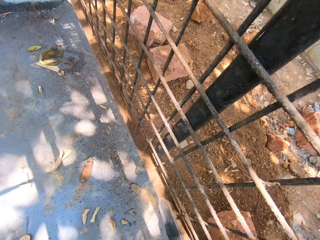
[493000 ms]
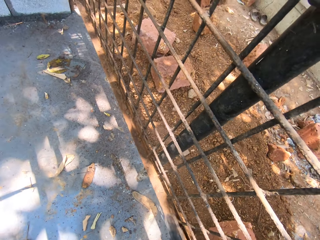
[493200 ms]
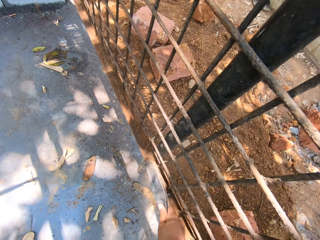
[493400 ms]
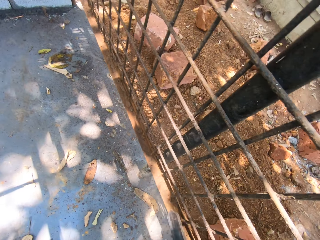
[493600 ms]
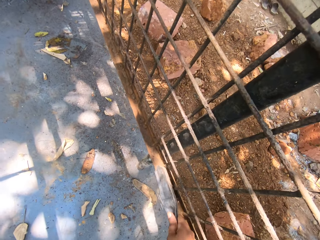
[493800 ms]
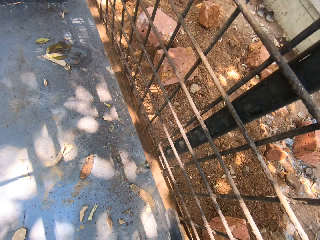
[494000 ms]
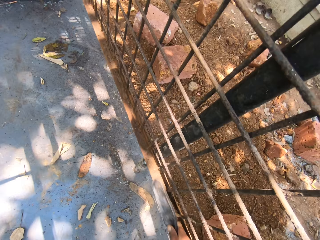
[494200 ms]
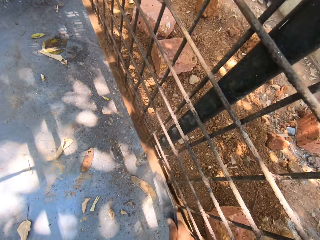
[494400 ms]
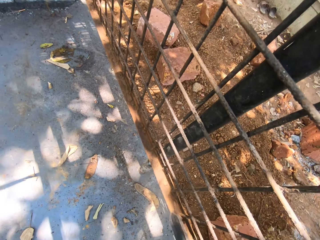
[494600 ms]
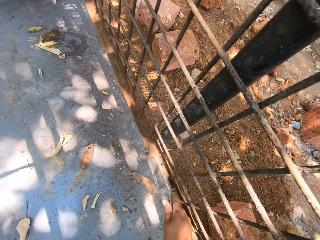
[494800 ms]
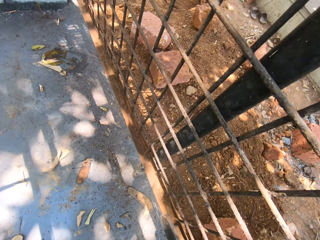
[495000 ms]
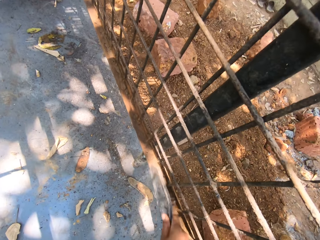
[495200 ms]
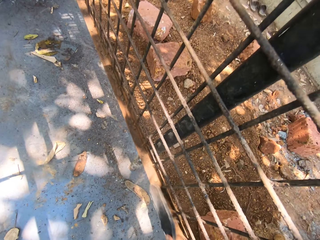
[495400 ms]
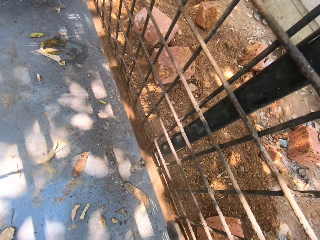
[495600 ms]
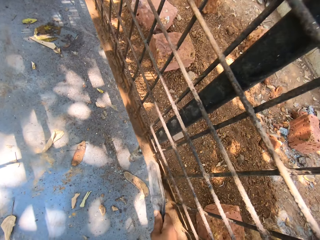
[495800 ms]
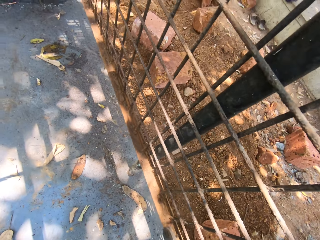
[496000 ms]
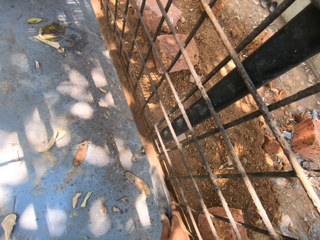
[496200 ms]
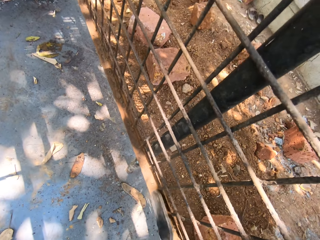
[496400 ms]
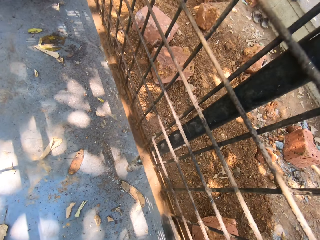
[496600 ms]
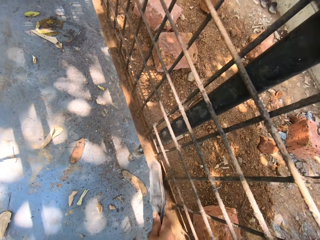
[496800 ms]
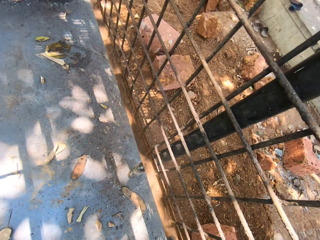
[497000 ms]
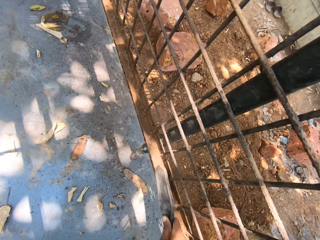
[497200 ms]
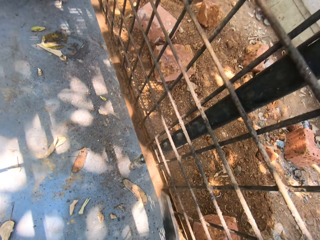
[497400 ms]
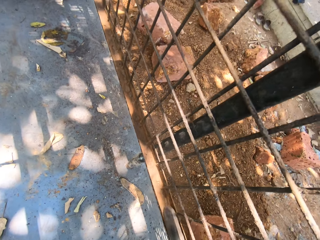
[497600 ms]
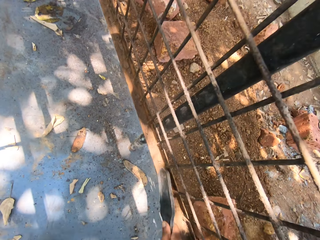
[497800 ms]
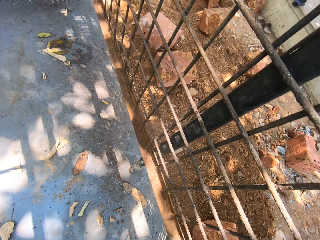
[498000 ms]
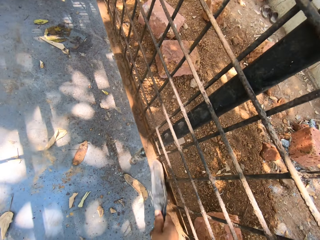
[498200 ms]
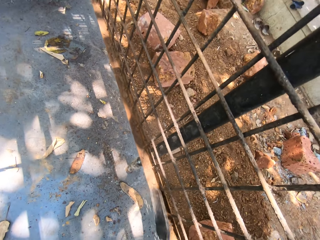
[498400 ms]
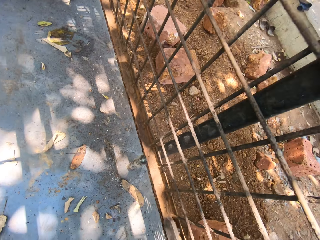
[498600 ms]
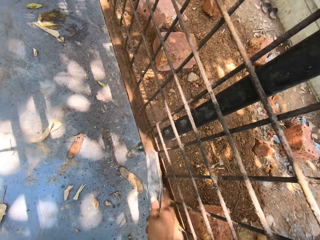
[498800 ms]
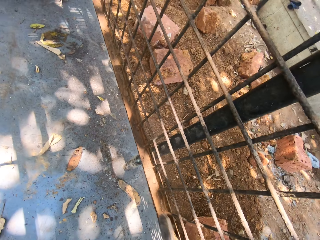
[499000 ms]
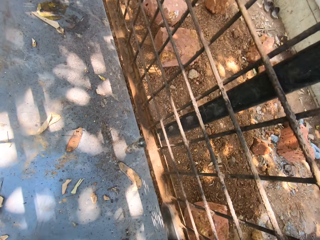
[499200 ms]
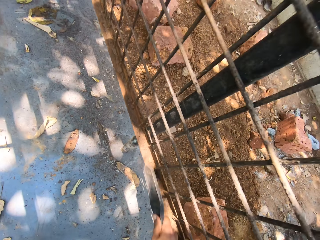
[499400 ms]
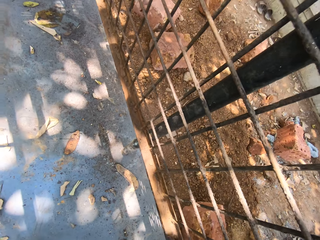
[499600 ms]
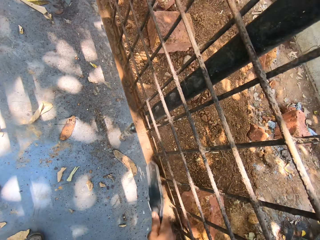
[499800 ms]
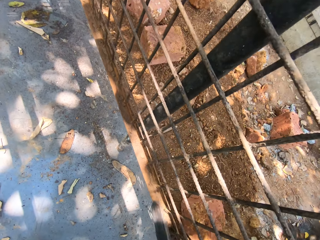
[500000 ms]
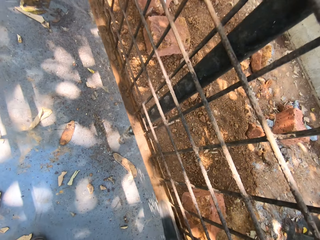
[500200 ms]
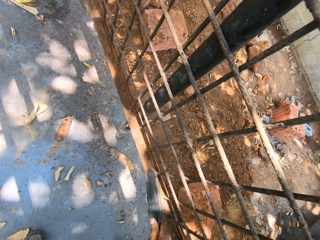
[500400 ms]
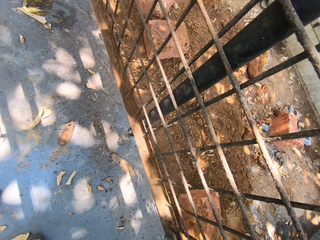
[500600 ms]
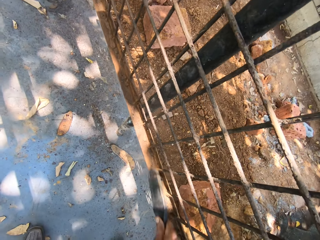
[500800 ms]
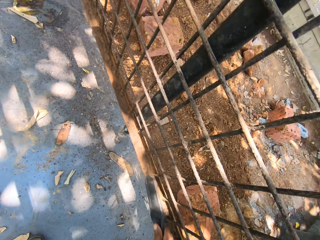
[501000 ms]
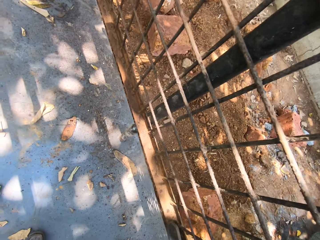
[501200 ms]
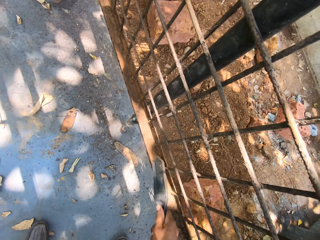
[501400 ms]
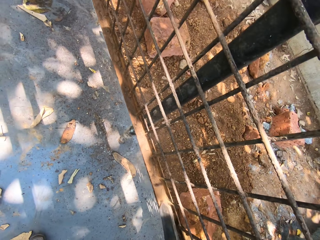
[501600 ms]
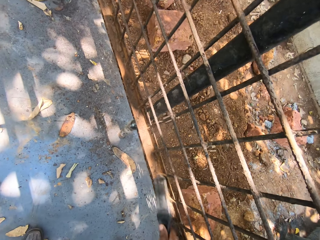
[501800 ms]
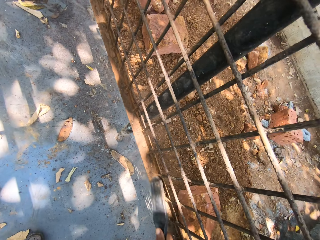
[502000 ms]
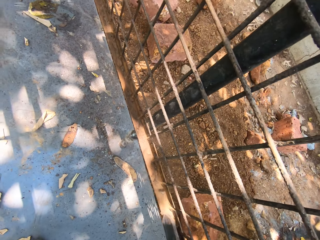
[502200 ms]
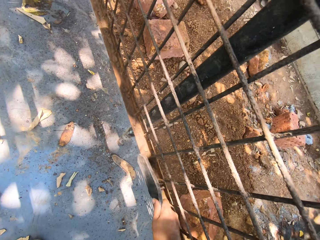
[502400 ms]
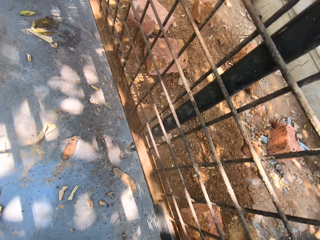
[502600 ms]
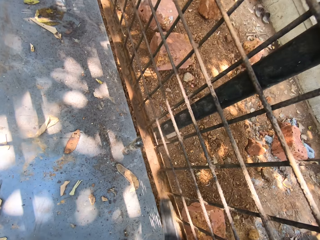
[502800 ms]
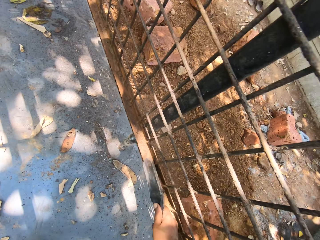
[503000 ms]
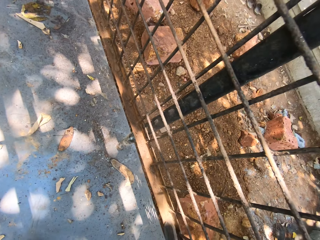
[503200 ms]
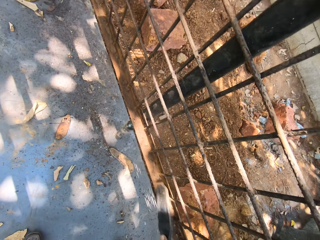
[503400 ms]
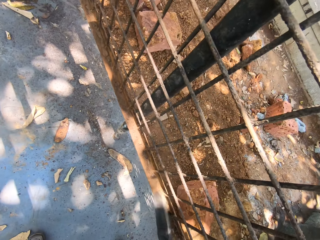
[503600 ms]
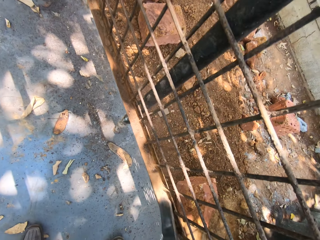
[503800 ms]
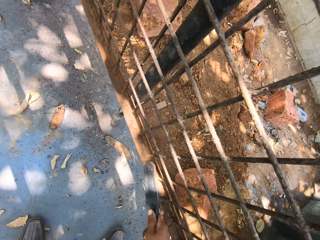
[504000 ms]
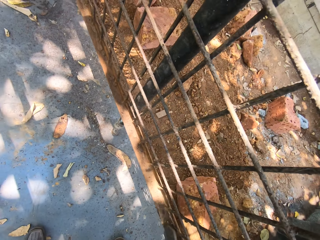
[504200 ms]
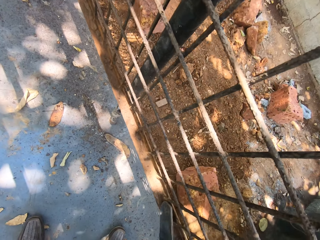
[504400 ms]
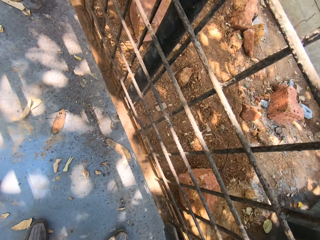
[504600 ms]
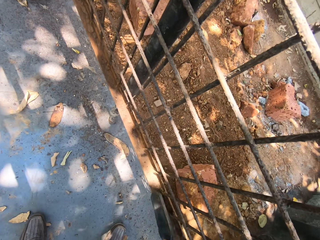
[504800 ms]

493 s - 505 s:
The camera wearer wipes the metal with a brush.

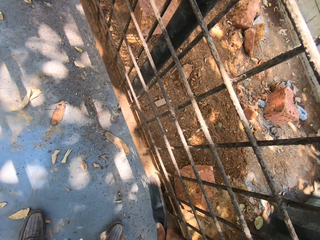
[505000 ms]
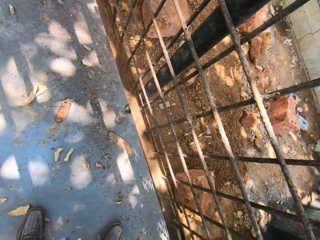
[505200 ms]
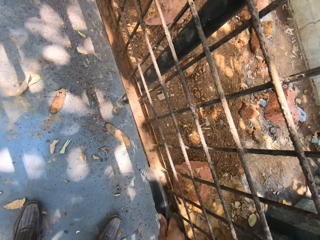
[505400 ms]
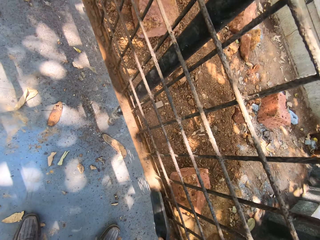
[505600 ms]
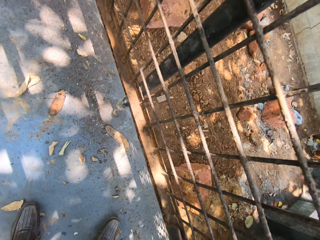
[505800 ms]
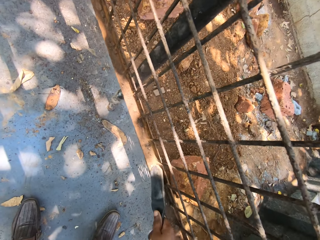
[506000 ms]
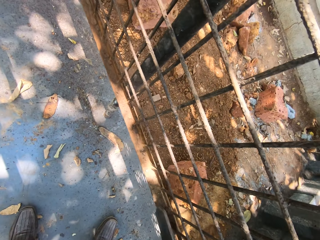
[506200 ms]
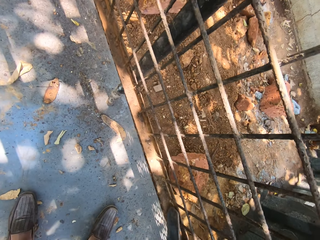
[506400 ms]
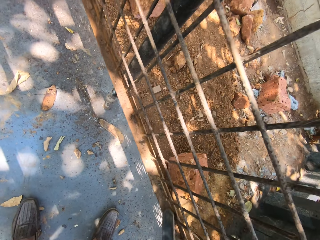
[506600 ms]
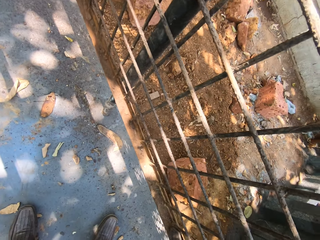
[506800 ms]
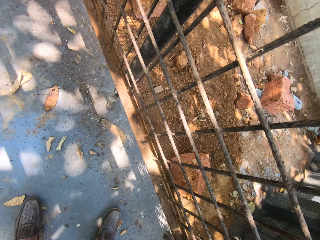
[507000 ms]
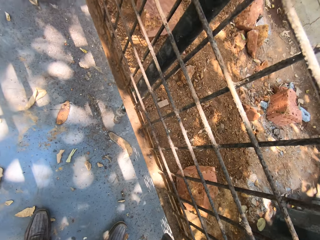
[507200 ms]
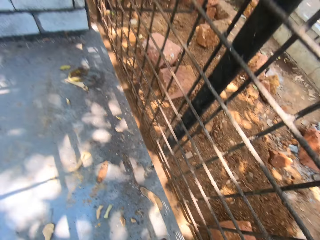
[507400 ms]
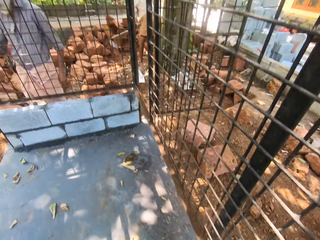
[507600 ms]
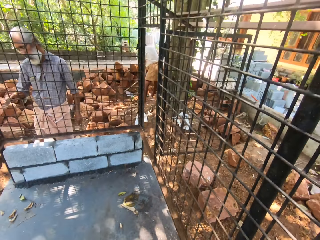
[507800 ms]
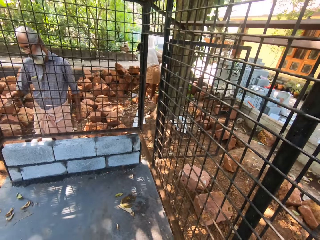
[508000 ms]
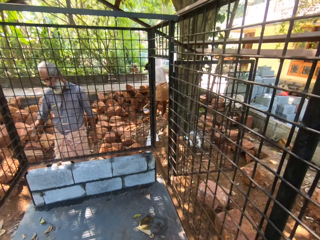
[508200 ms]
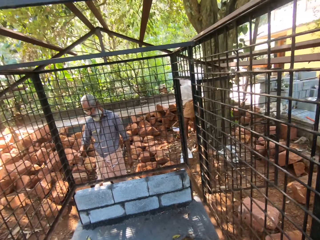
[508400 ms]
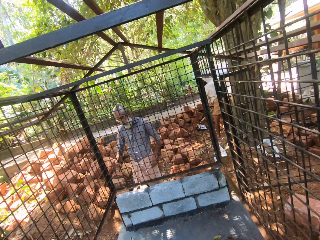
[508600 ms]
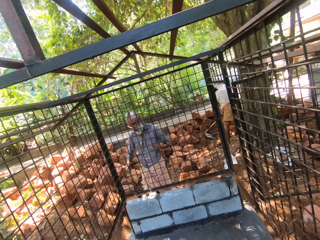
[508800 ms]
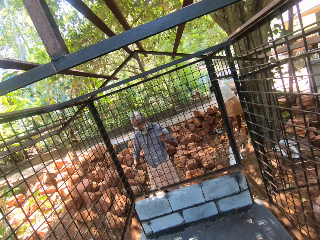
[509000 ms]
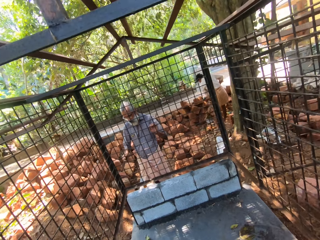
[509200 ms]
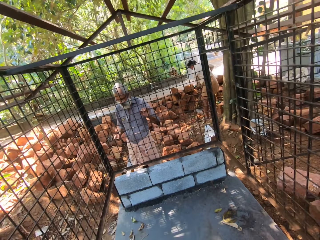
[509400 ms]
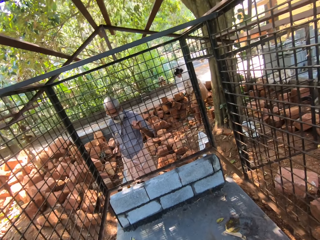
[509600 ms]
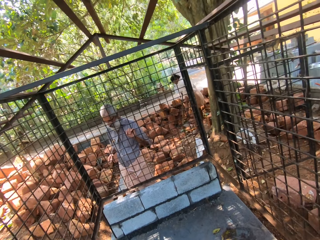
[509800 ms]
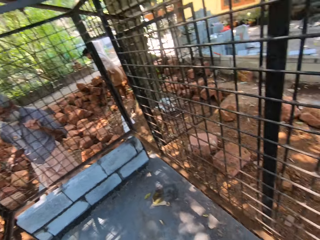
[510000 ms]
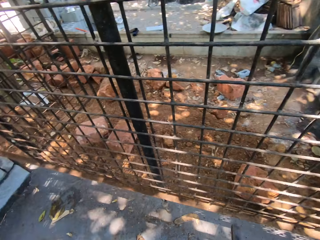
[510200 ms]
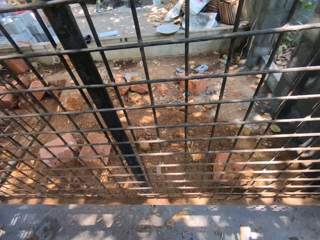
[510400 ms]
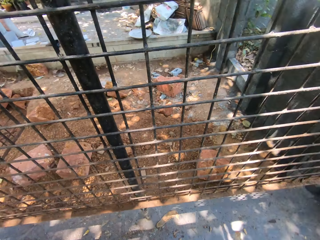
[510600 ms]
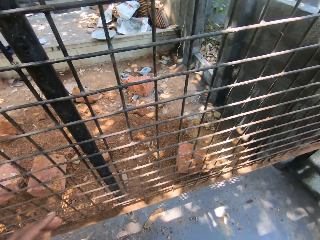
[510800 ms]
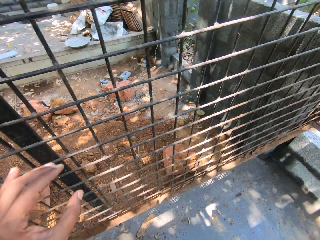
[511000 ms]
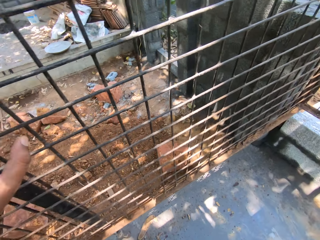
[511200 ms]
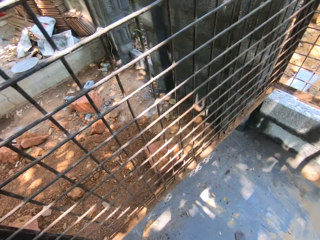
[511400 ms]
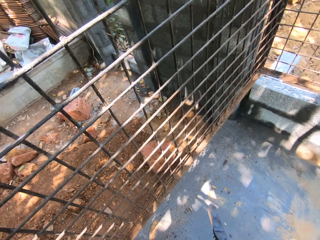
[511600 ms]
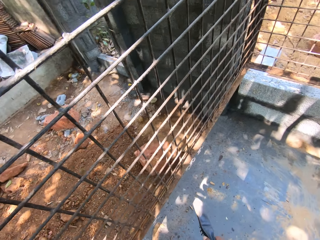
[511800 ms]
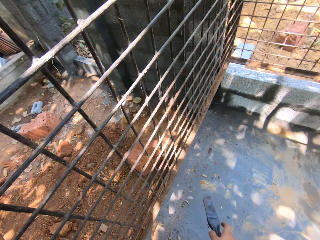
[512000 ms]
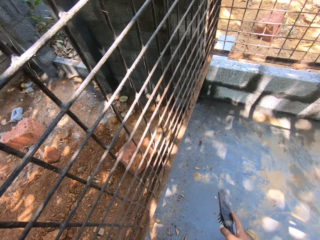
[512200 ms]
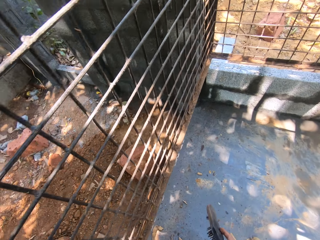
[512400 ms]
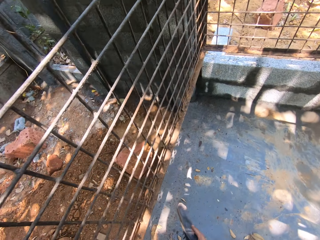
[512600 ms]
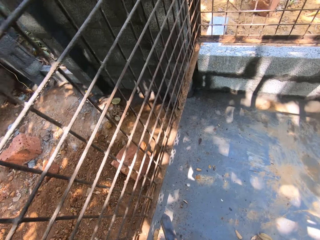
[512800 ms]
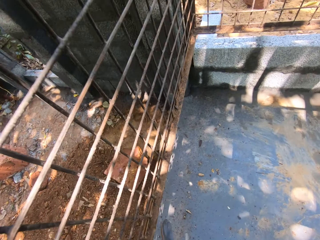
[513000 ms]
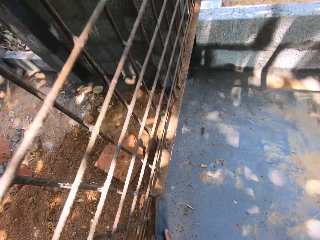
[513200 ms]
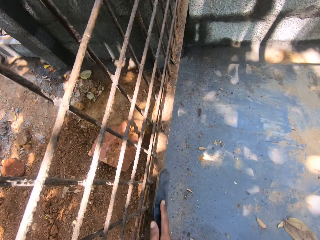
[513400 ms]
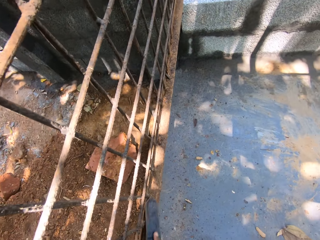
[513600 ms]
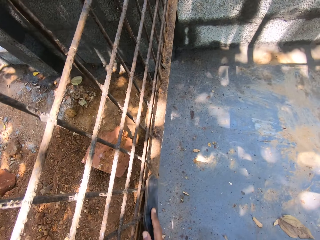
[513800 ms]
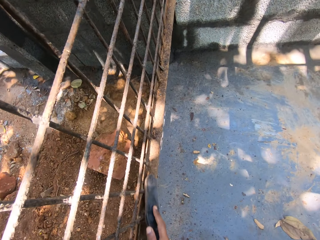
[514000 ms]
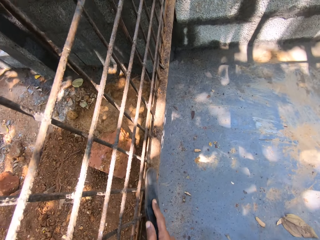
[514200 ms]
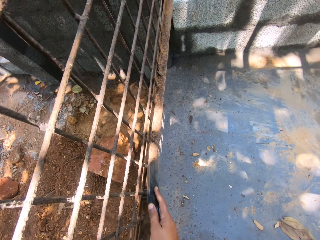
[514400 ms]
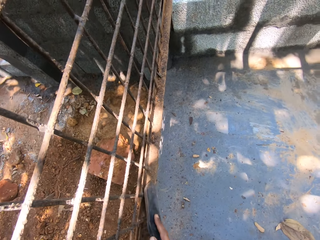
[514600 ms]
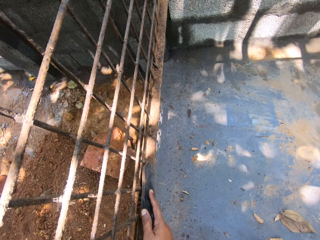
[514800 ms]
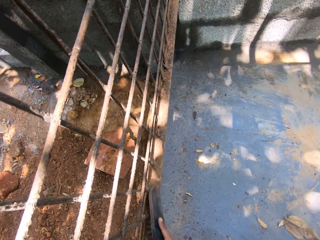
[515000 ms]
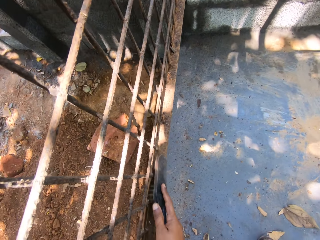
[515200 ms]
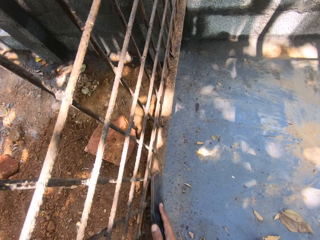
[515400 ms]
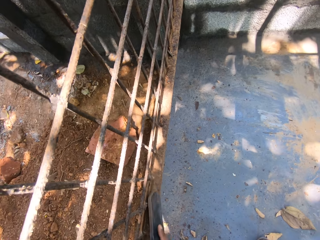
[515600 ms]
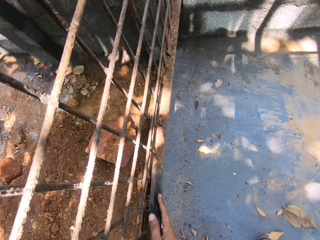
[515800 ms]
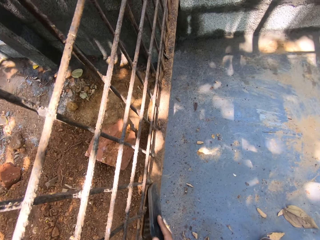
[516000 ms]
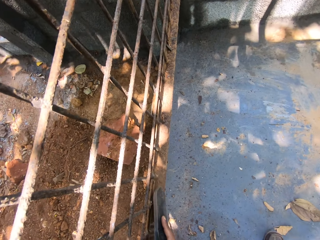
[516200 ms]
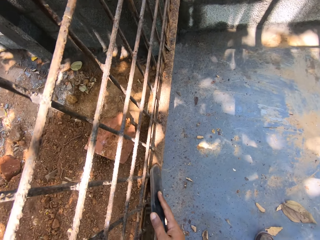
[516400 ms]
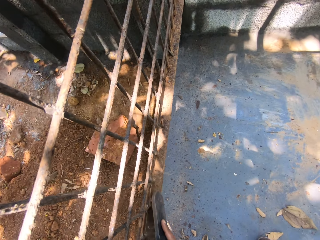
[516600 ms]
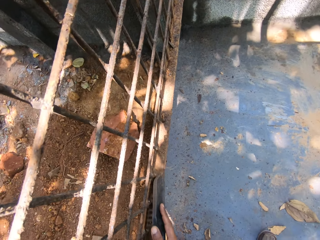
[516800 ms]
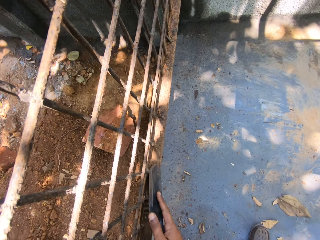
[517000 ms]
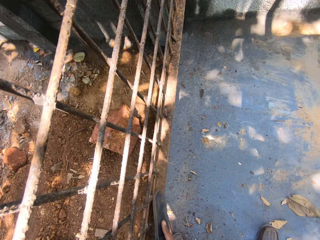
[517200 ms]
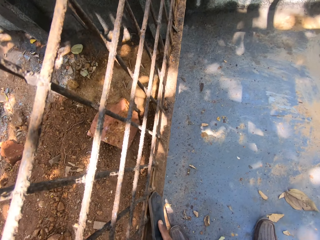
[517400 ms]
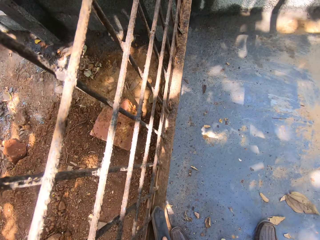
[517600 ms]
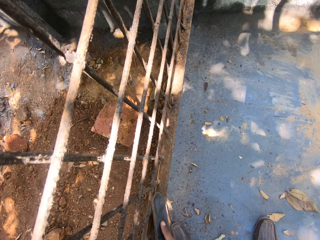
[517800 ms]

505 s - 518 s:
The camera wearer looks around the construction site. They talk at the construction site. They look around the construction site. They hold the metal cage. They scrape the dirt off the metal cage with a brush. They talk at the construction site.
